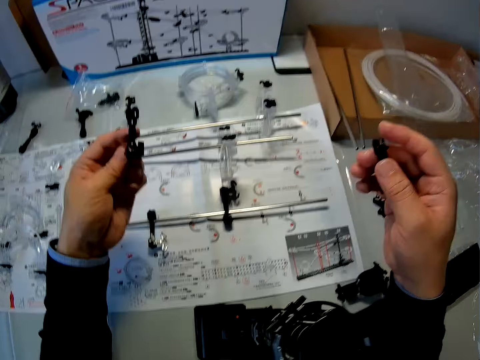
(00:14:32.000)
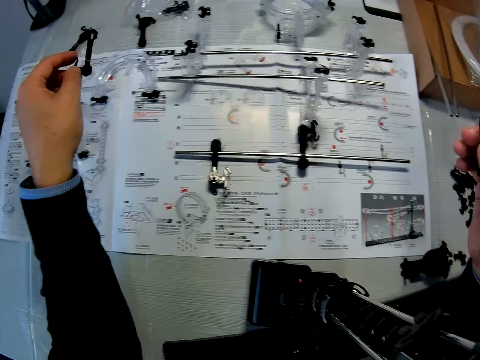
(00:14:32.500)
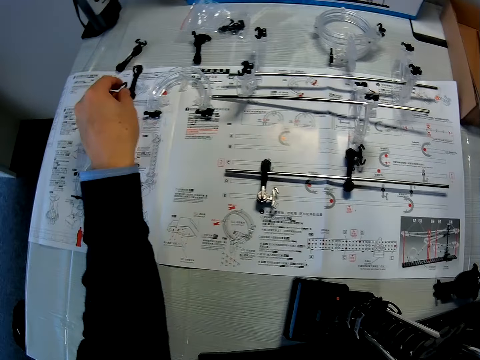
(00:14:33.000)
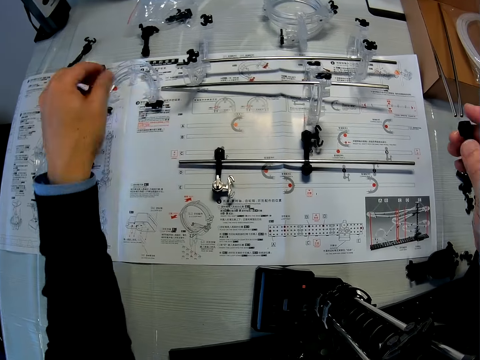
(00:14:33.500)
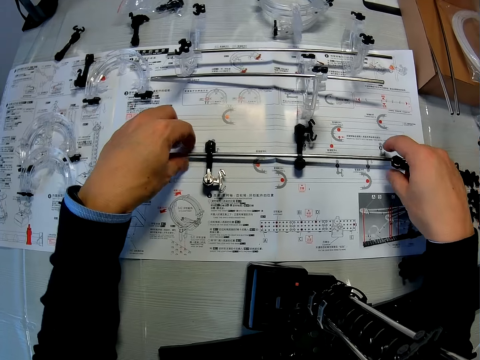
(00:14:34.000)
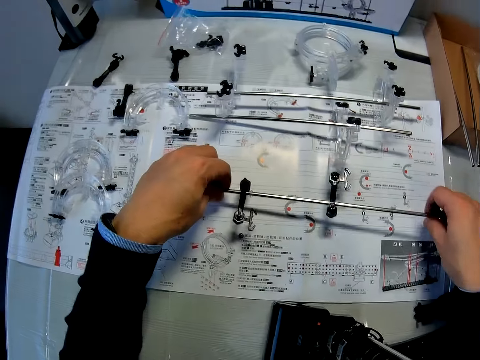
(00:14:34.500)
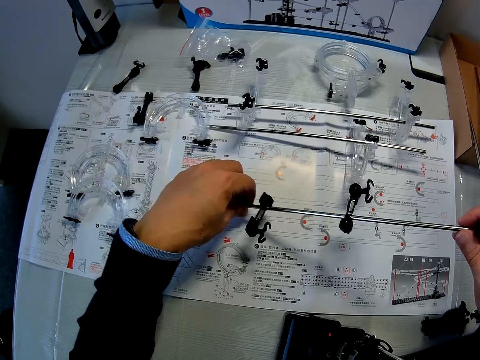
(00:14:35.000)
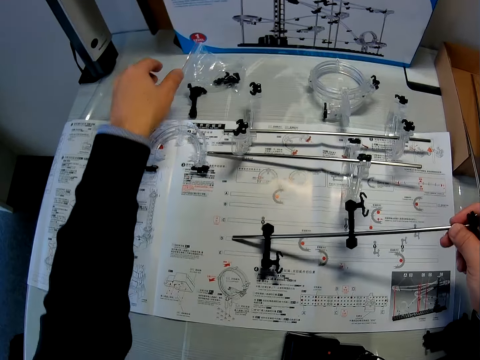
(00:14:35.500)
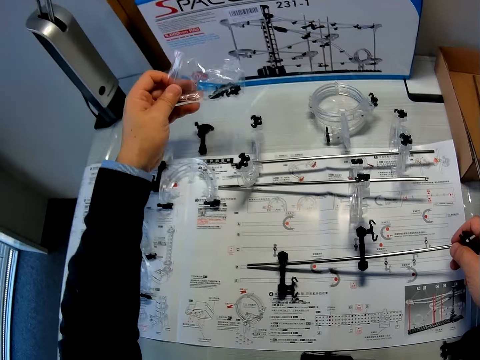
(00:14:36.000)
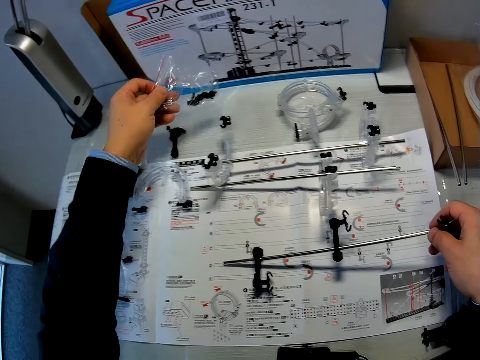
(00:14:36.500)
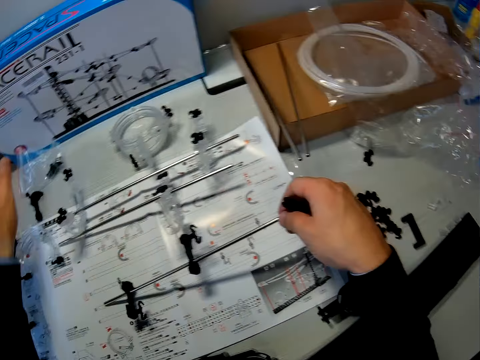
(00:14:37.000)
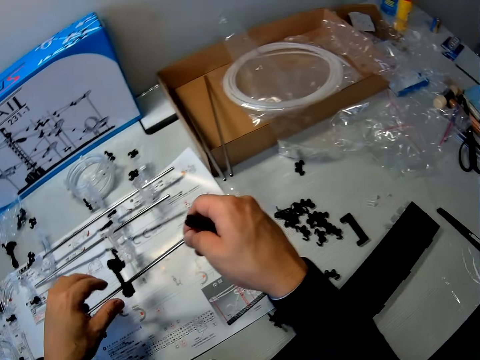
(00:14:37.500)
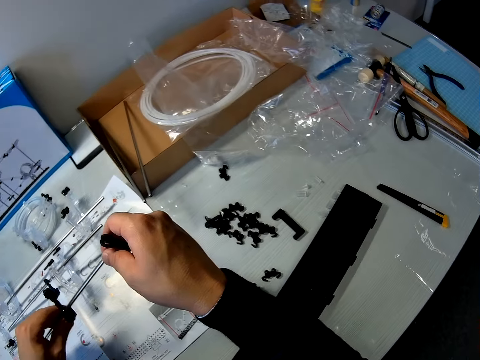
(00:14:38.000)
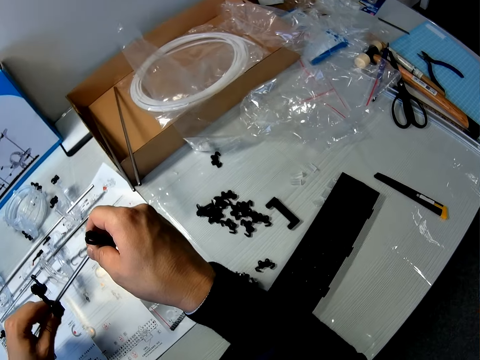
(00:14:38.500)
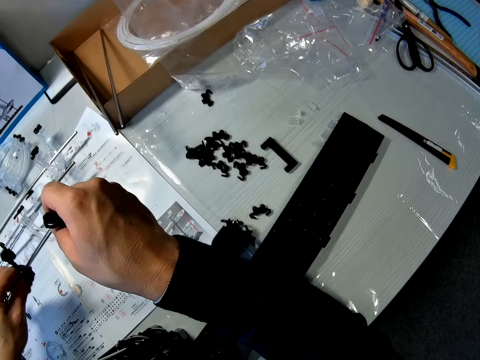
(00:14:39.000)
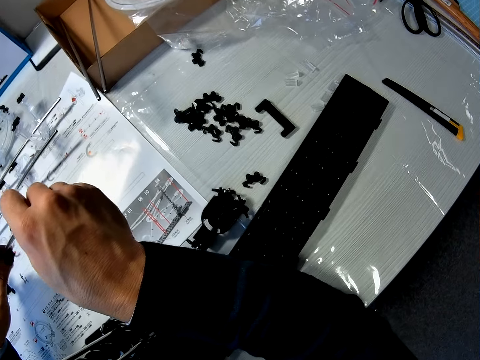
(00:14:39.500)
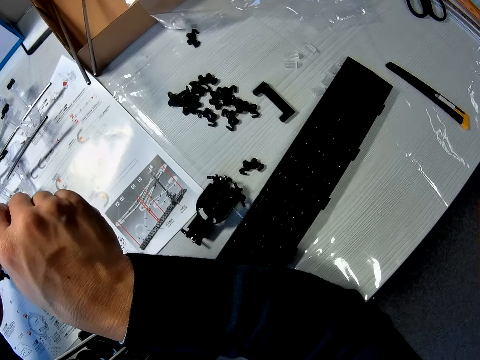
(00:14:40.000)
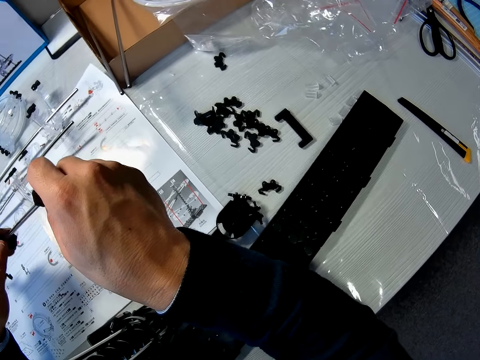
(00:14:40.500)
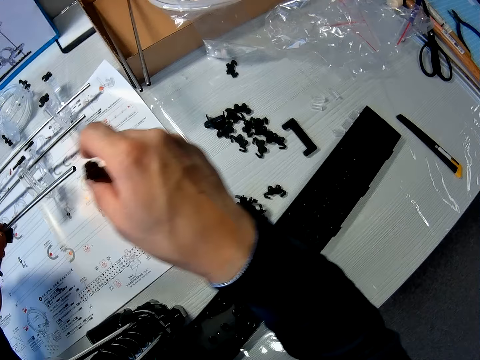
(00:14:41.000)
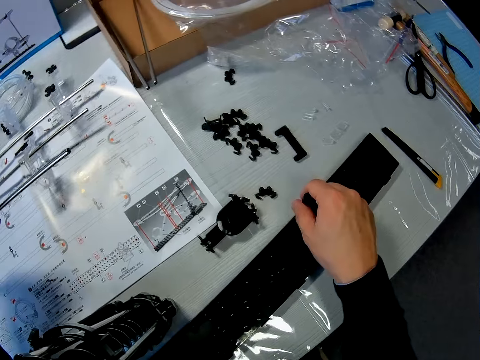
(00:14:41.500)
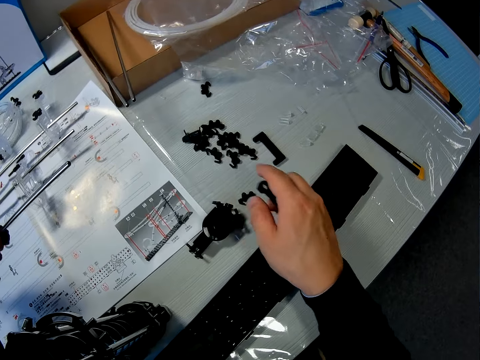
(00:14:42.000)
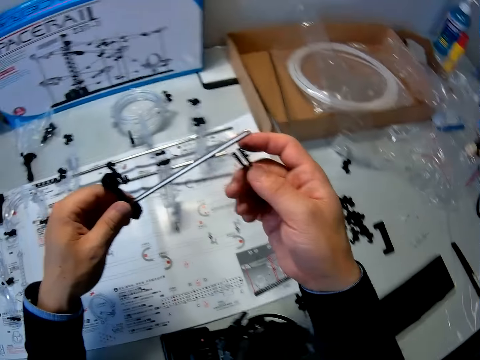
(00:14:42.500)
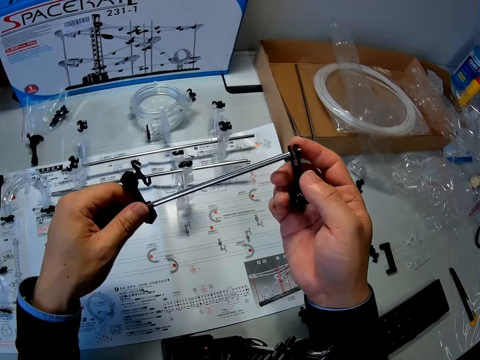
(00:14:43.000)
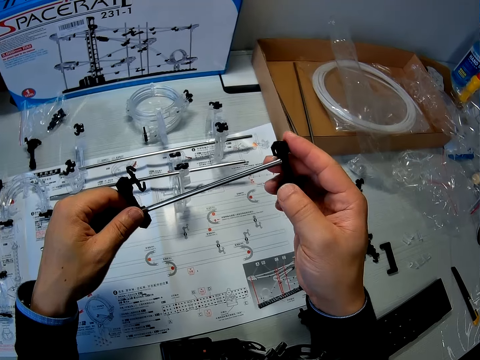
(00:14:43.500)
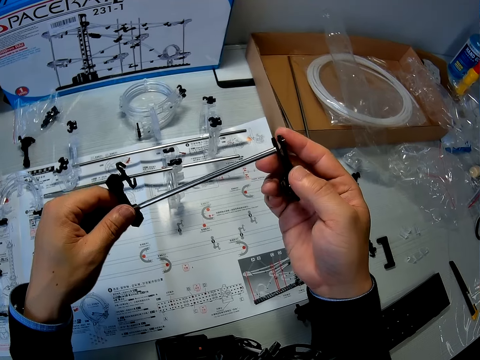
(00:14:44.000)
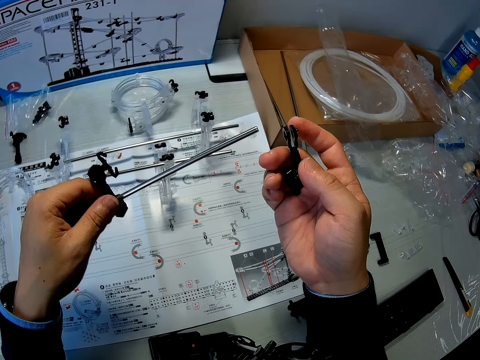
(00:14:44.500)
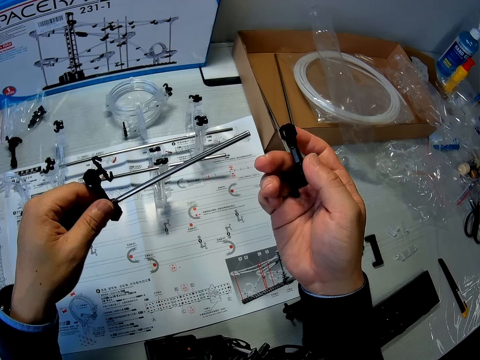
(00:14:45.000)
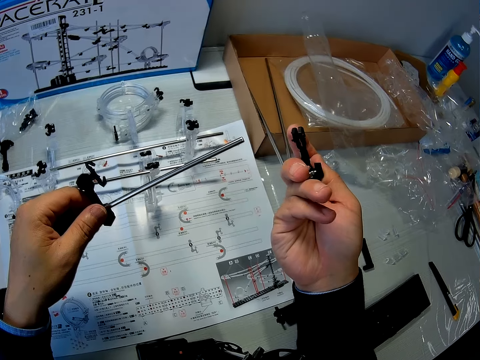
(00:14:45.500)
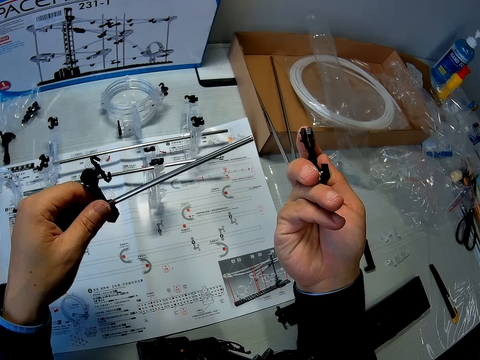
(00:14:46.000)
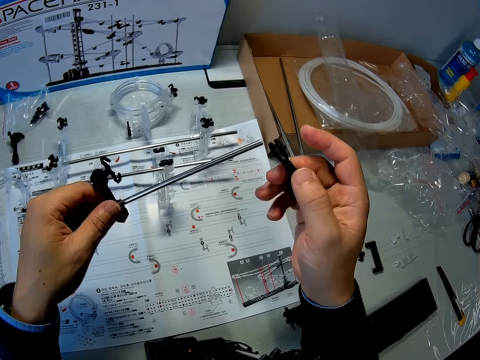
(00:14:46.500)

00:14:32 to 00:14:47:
The camera wearer puts the arm on the manual on the table. He picks the shaft on the manual with both hands. He picks up a zip lock bag or polythene paper of Space Rail parts on the table with his left hand. He looks at the polythene paper. He drops the zip lock bag of Space Rail parts in his left hand on the table. He holds the shaft with both hands. He holds the shaft with one hand. He adjusts a Space Rail base on the table with his right hand. He fits the see saw part in the shaft. He checks the arm holder in his right hand. He holds the see saw part and stares at the see saw part.

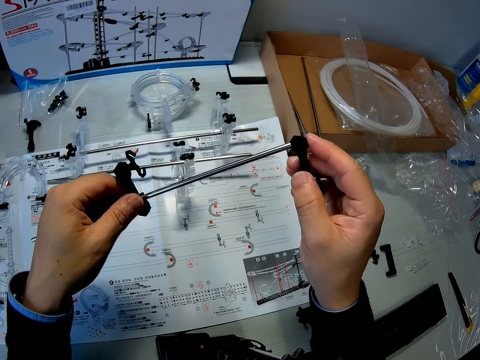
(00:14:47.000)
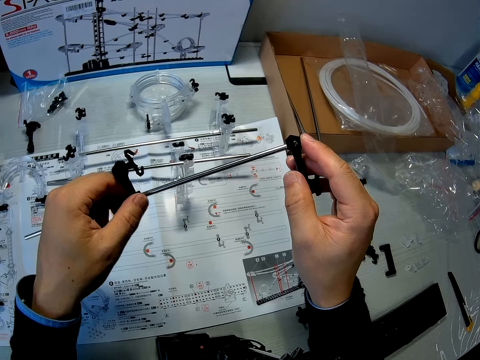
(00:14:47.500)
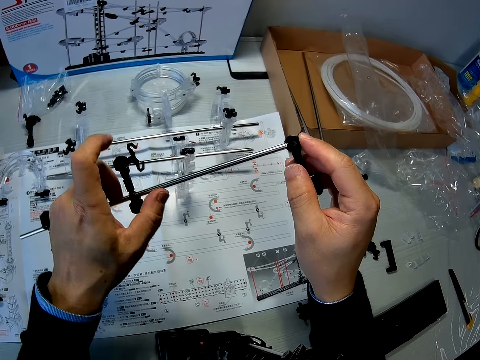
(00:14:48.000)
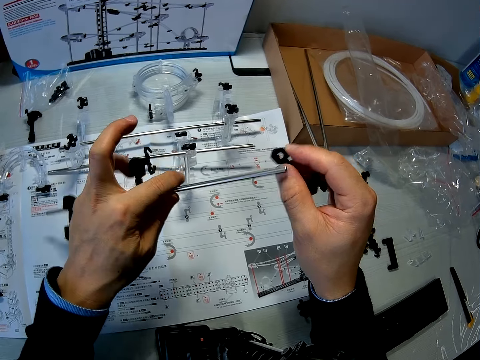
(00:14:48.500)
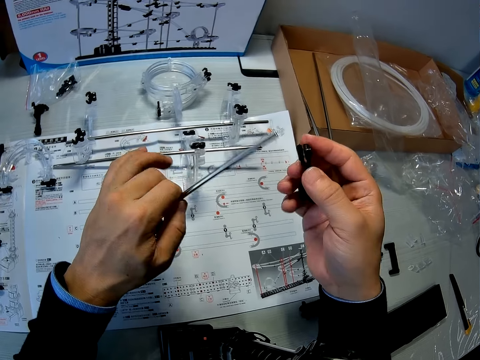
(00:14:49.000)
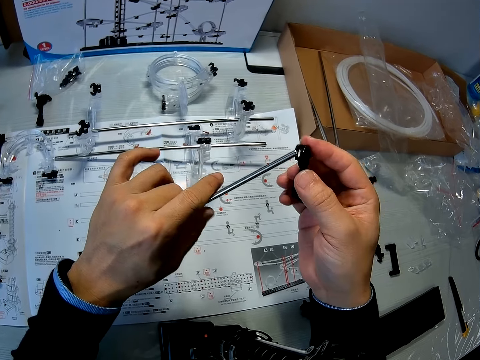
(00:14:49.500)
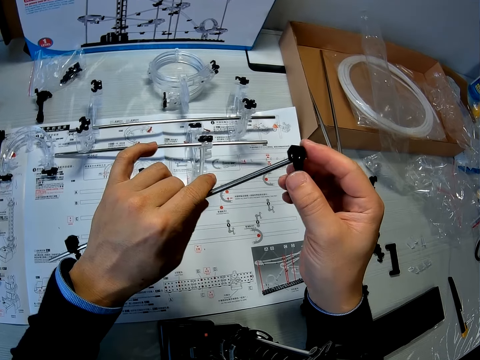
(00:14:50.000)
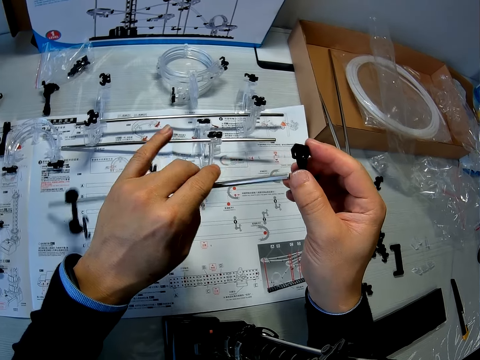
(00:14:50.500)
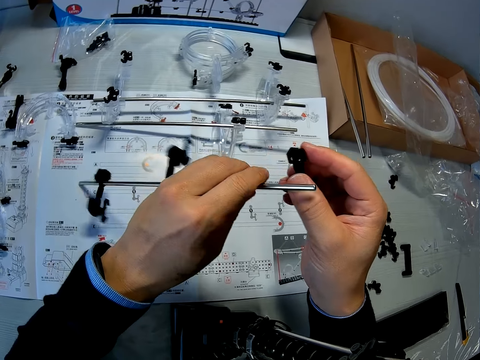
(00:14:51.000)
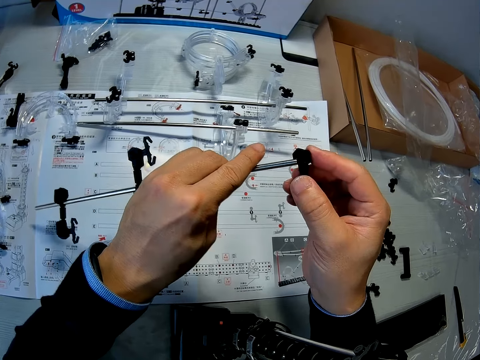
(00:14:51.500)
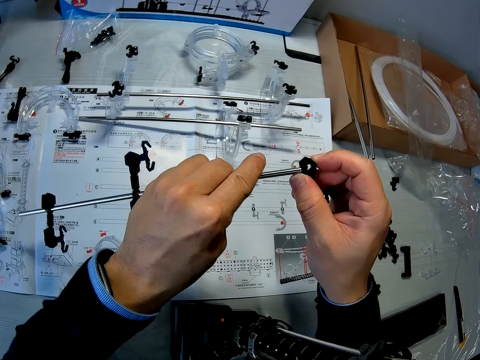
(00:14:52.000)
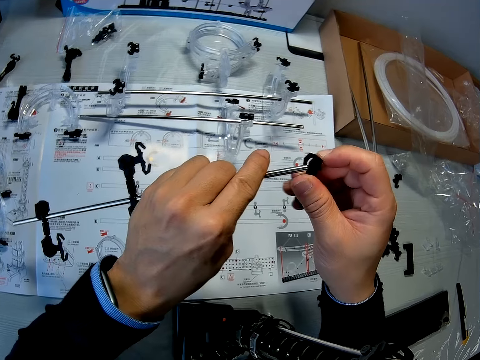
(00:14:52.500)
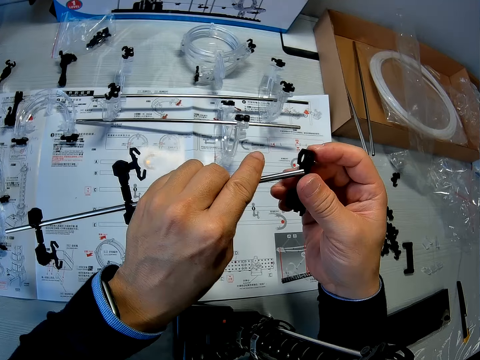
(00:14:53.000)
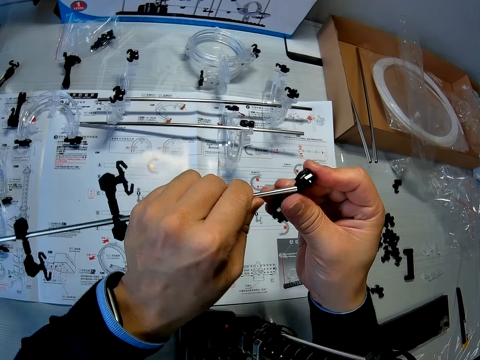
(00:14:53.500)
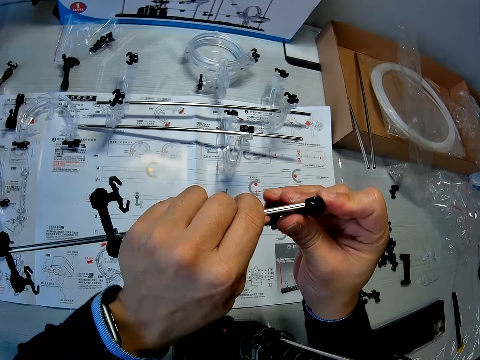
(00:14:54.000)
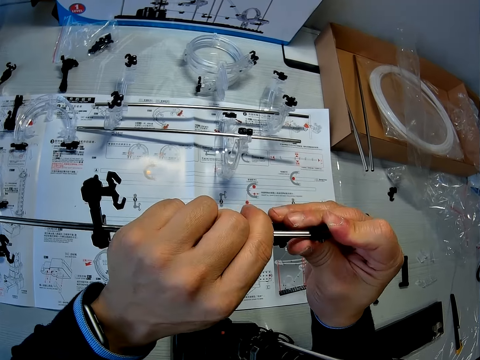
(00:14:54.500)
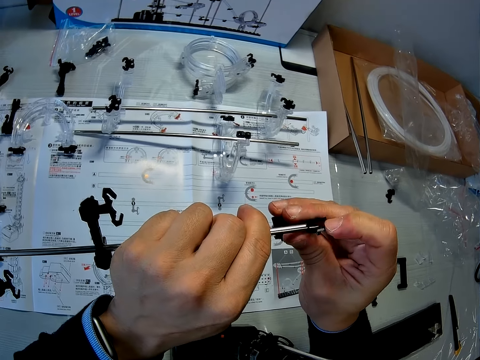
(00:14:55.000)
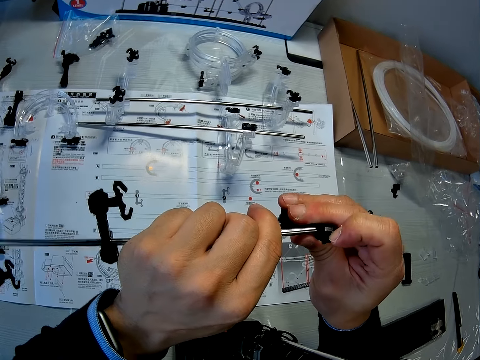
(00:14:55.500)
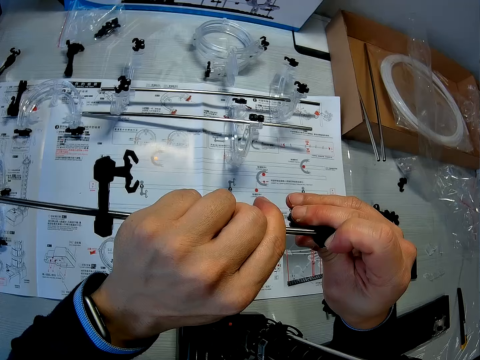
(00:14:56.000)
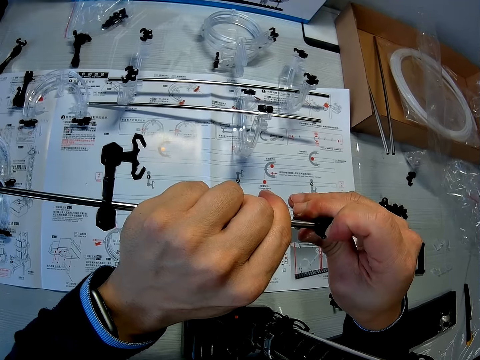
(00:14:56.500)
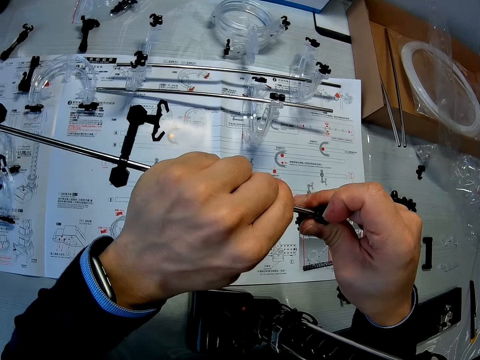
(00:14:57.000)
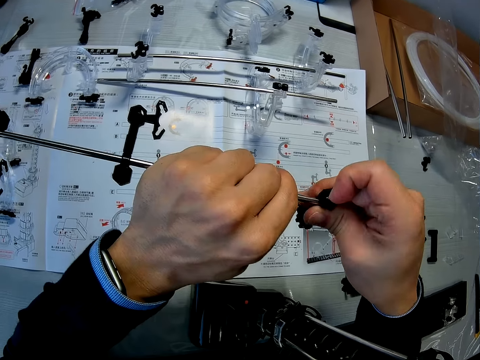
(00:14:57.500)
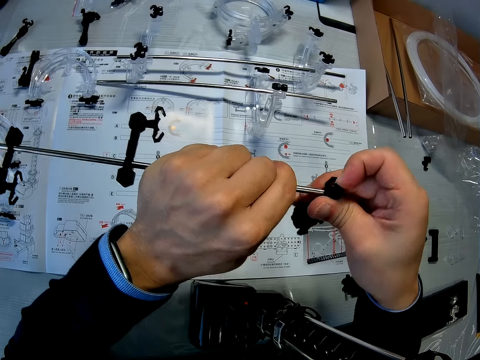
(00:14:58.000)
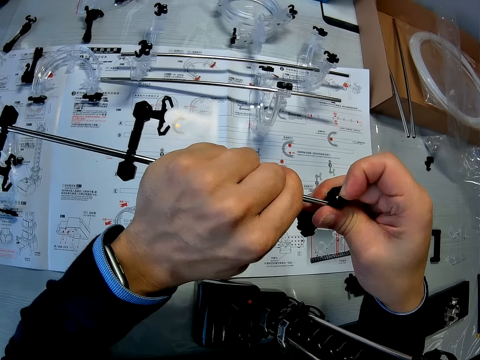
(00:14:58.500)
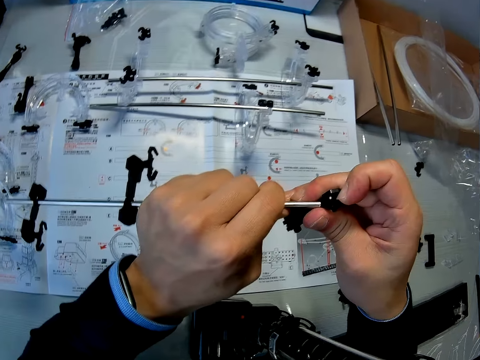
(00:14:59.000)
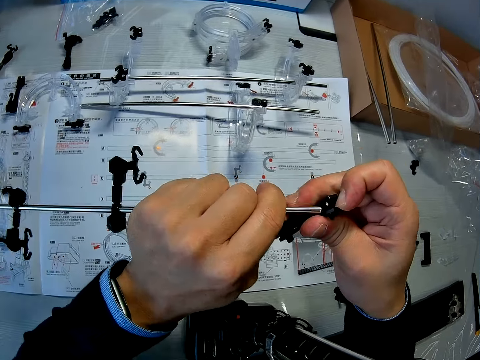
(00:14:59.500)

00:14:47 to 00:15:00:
The camera wearer inserts the arm holder or see saw part into the shaft.
